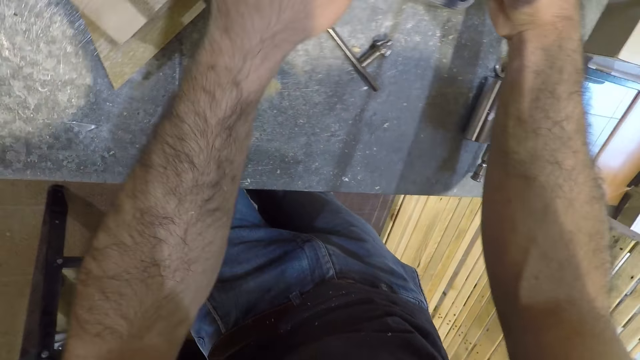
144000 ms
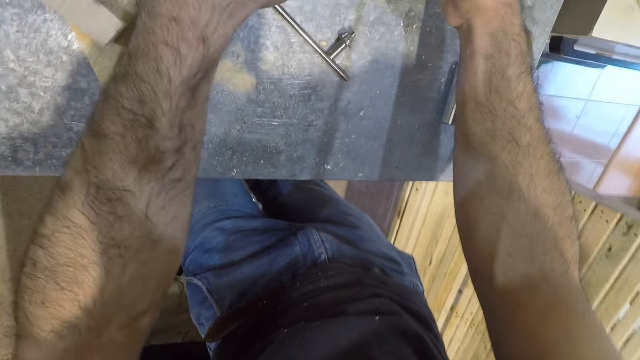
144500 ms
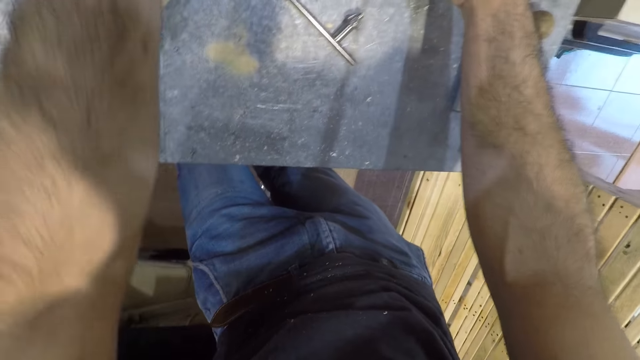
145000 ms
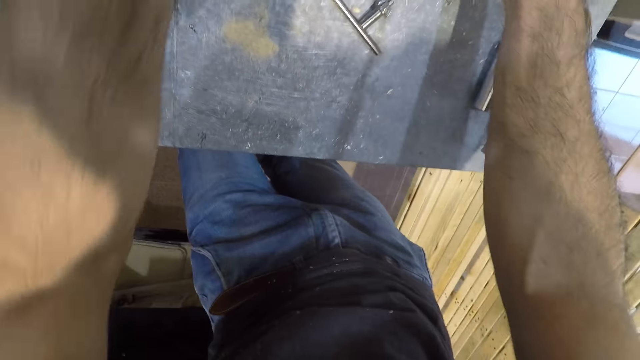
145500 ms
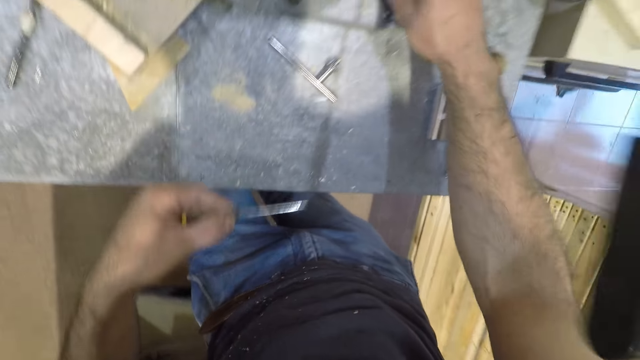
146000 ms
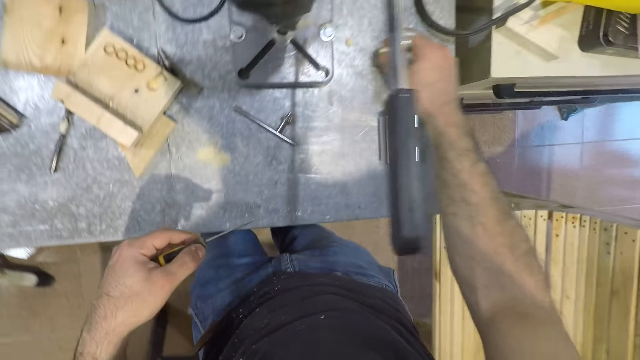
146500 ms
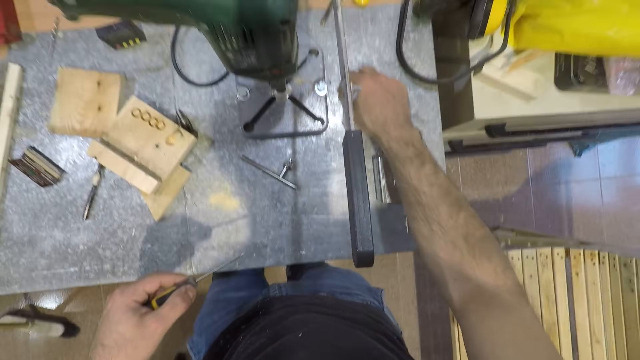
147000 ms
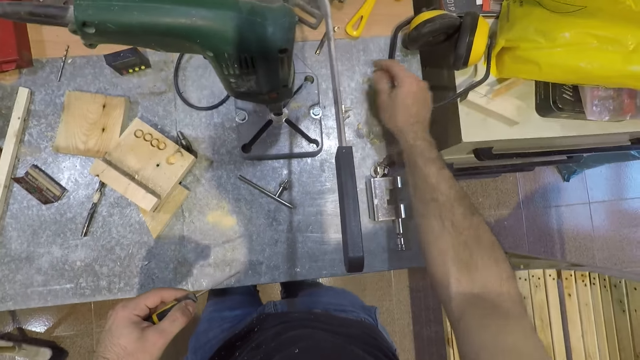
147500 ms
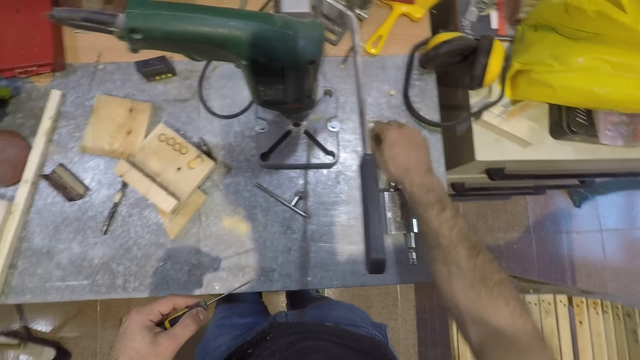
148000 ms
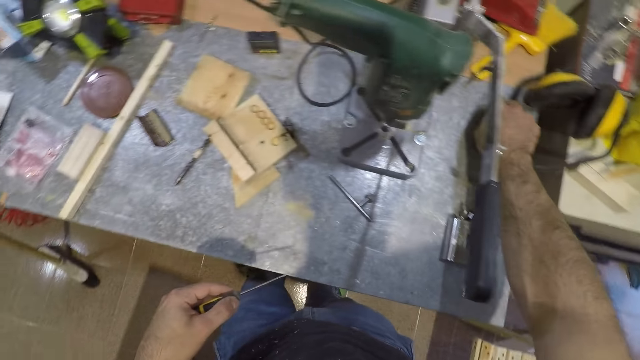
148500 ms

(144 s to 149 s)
The camera wearer removes the screwdriver from the mortising machine. He removes his right hand from the mortising machine. He moves his hands with a spanner. He adjusts nuts on the table with his right hand.

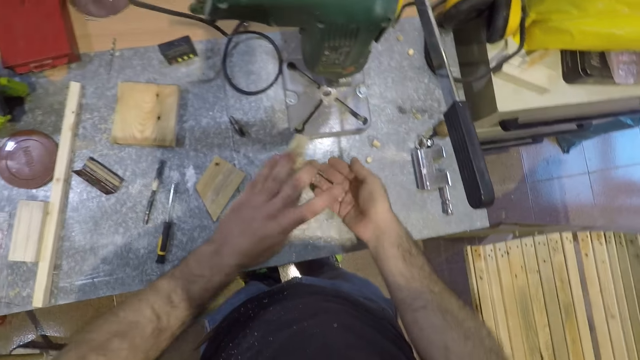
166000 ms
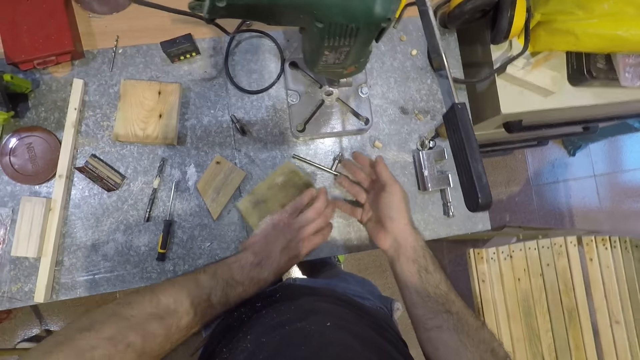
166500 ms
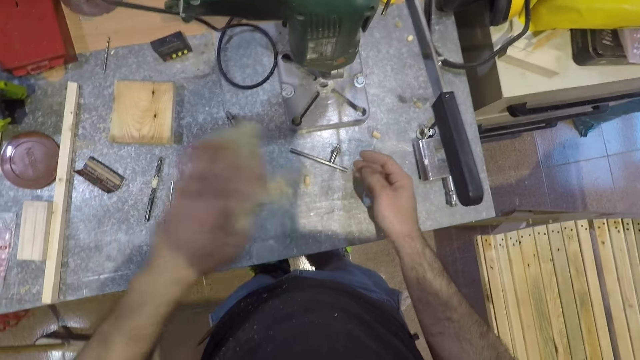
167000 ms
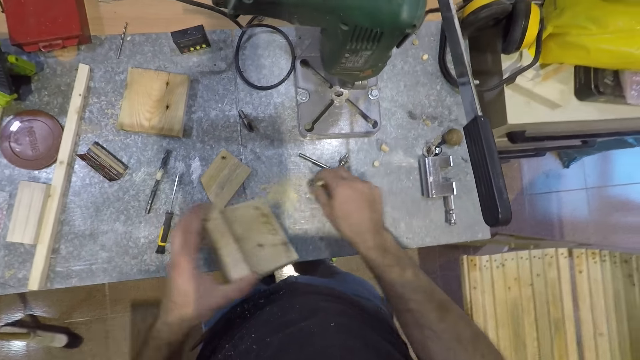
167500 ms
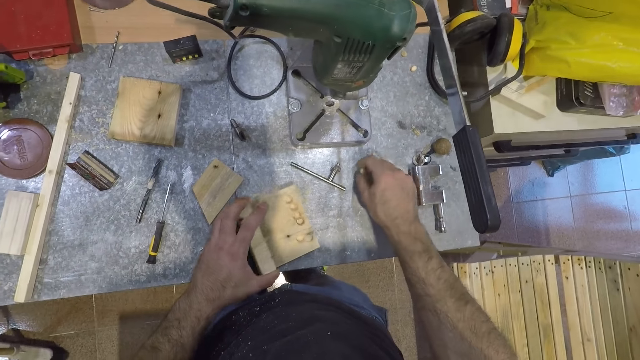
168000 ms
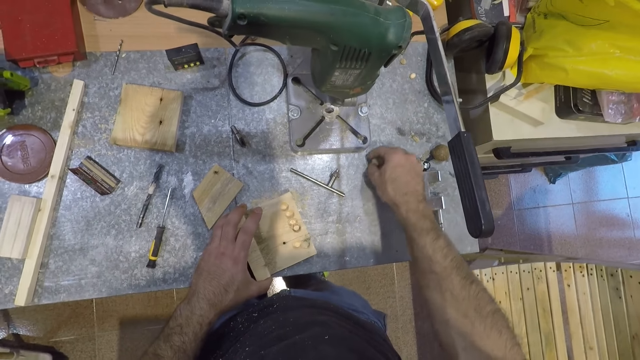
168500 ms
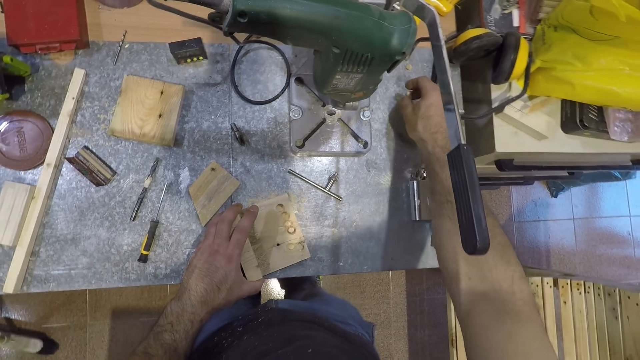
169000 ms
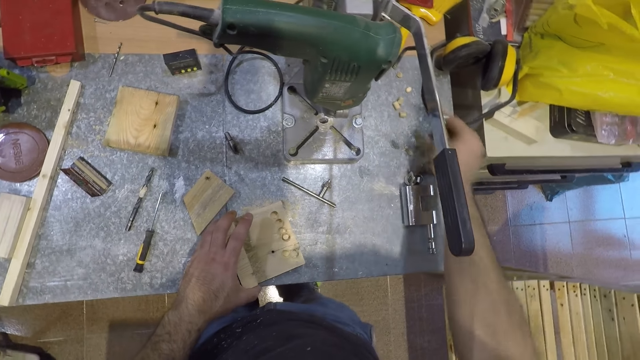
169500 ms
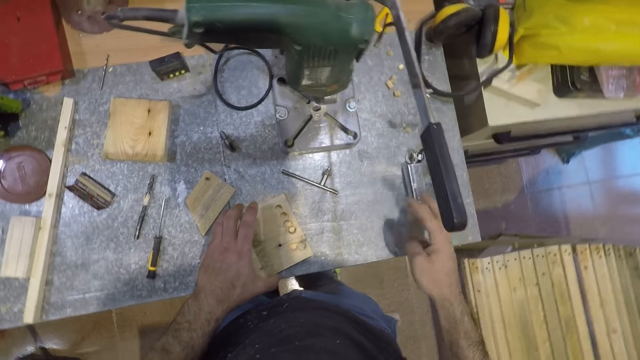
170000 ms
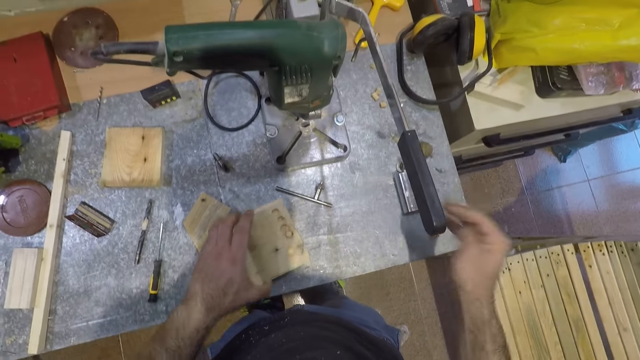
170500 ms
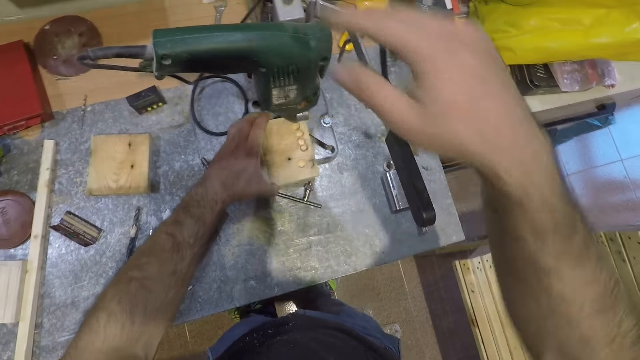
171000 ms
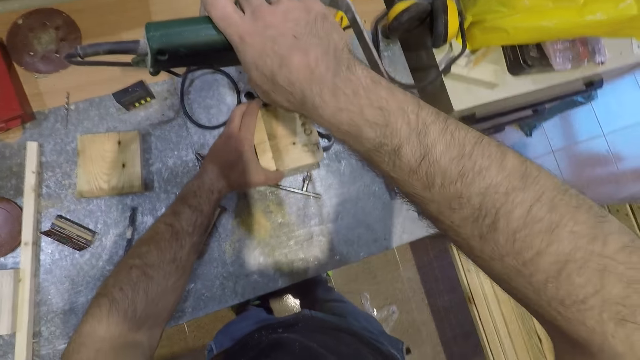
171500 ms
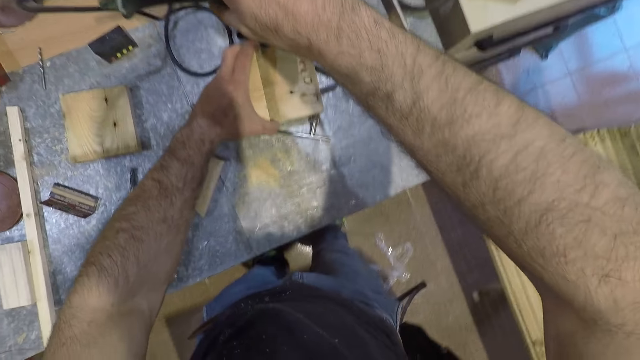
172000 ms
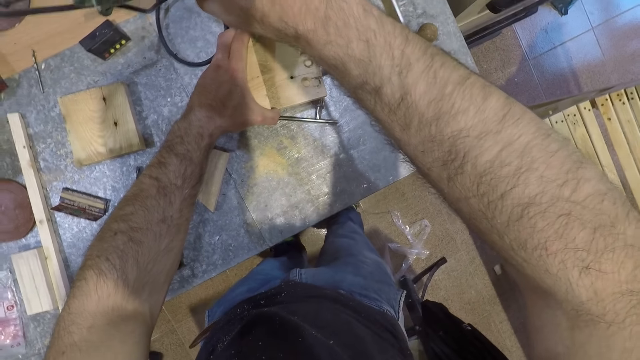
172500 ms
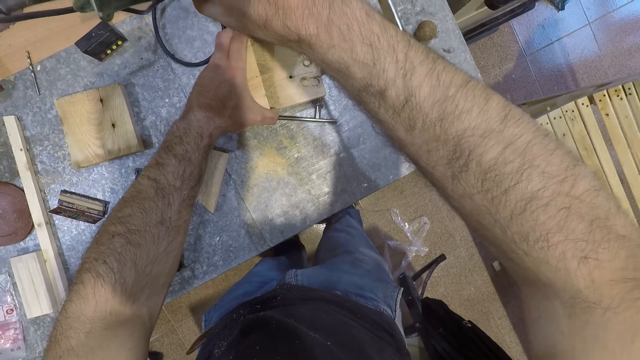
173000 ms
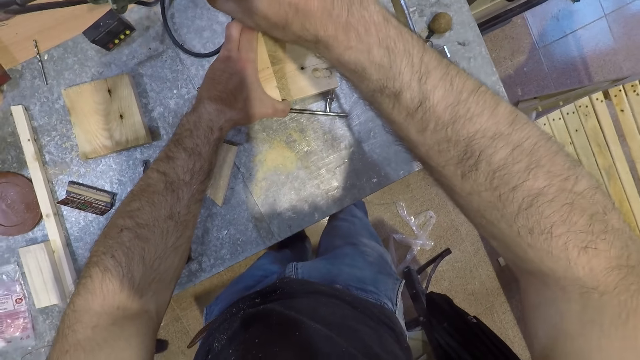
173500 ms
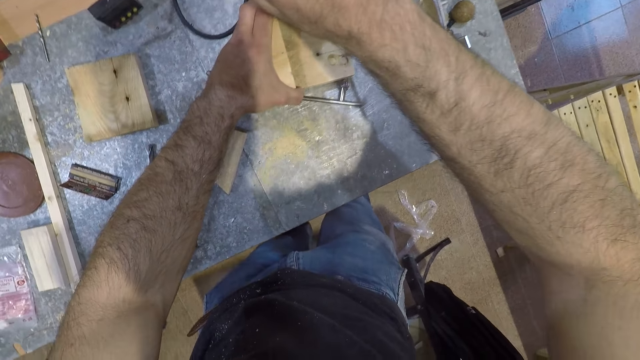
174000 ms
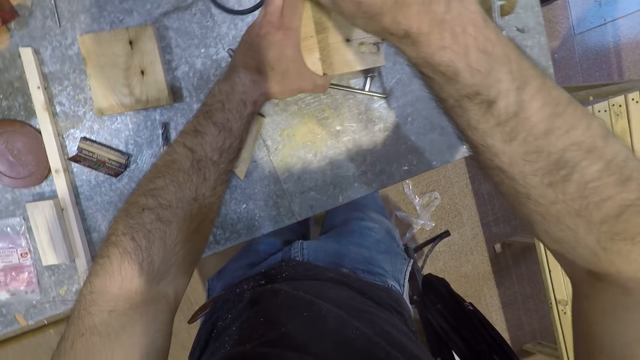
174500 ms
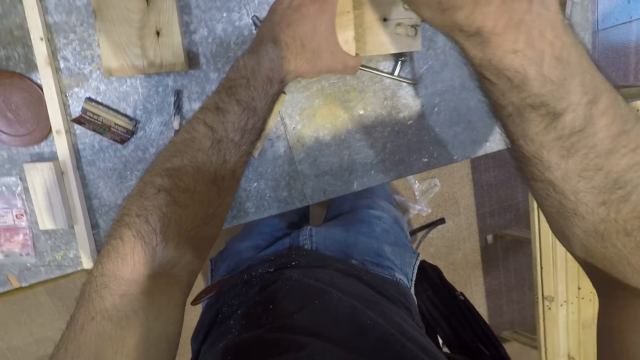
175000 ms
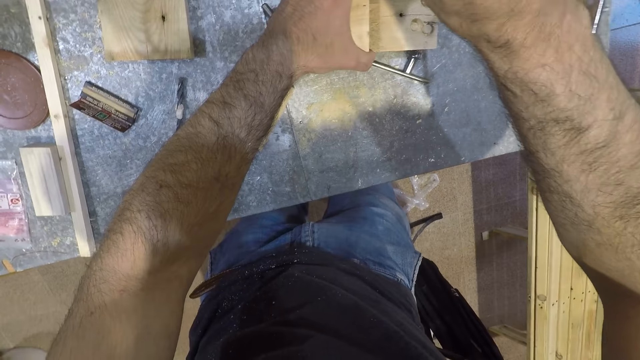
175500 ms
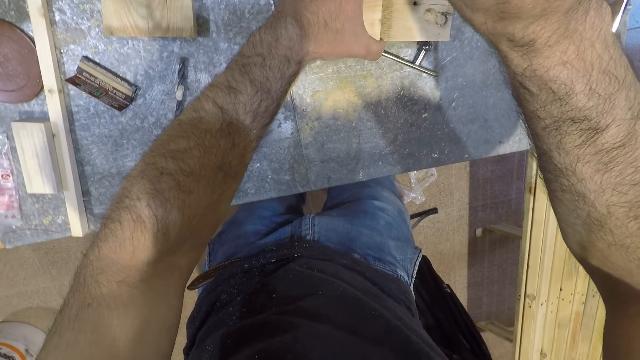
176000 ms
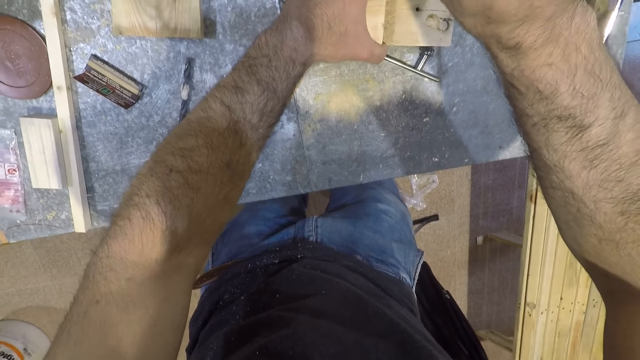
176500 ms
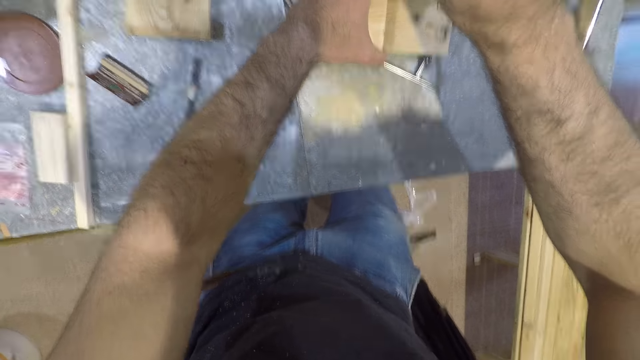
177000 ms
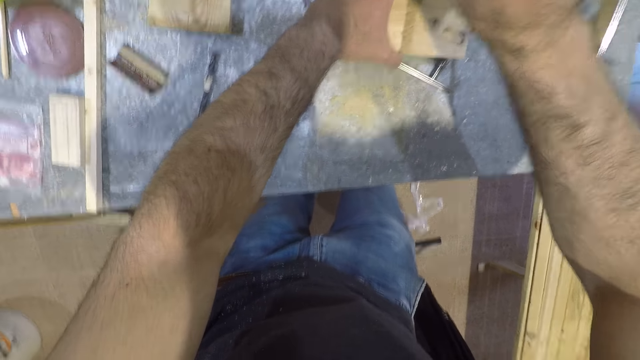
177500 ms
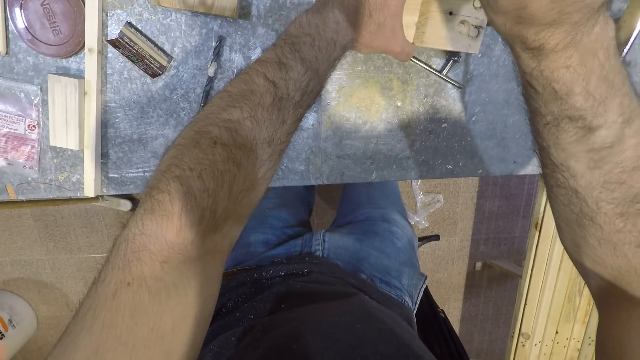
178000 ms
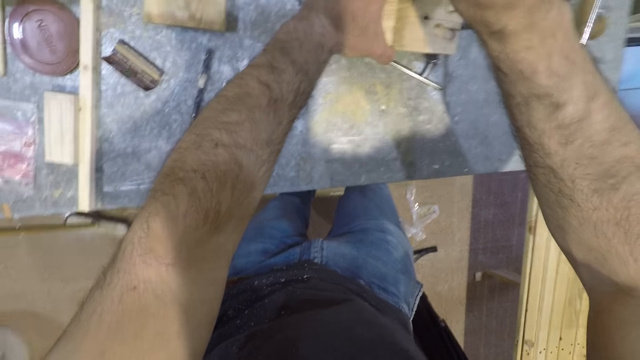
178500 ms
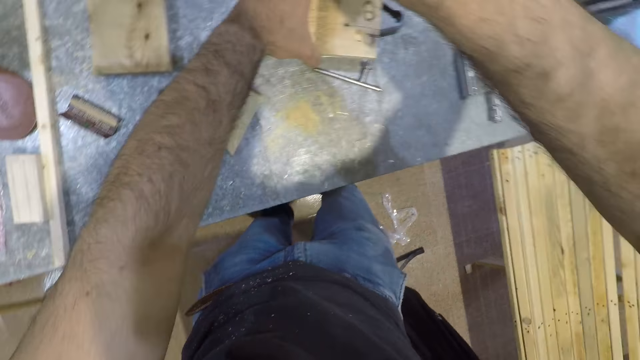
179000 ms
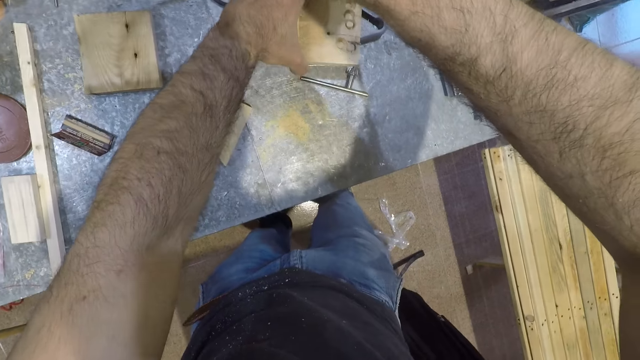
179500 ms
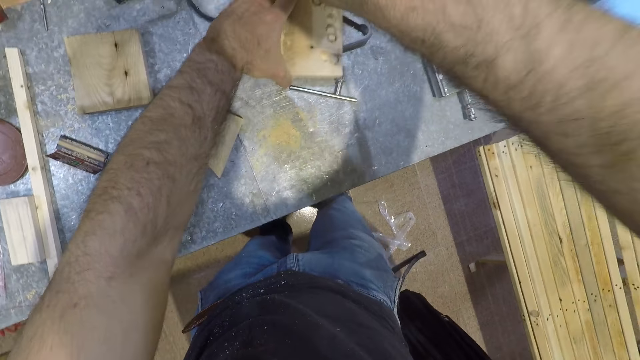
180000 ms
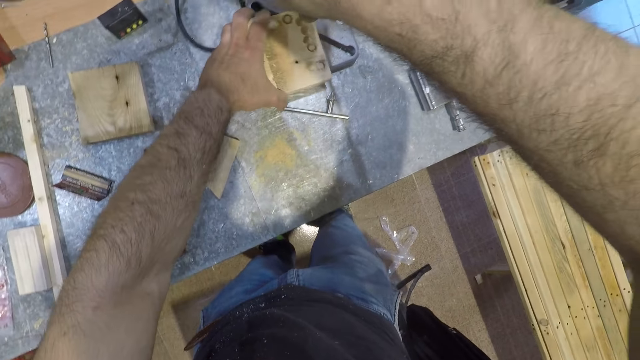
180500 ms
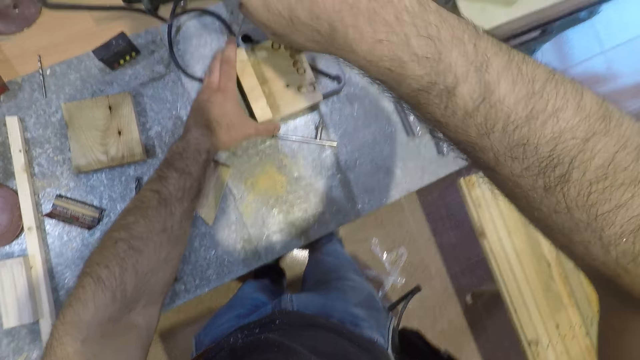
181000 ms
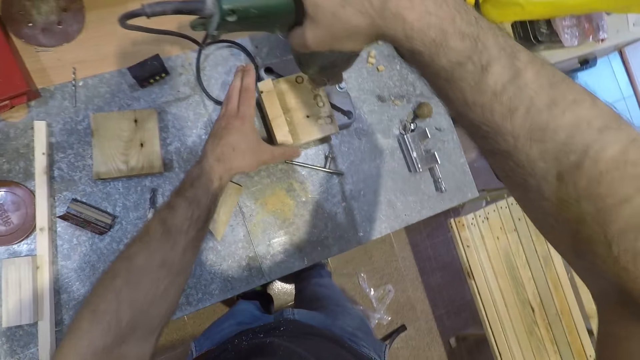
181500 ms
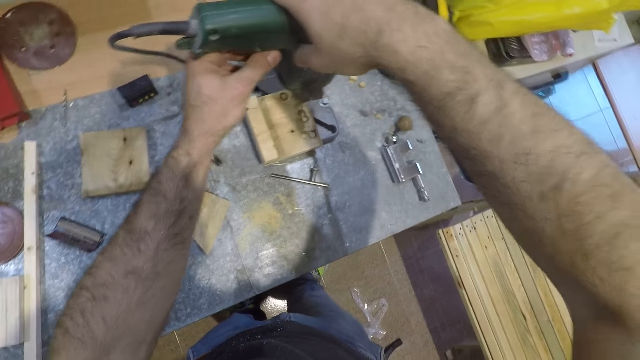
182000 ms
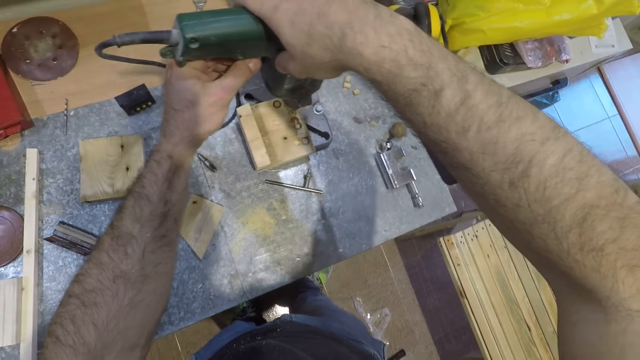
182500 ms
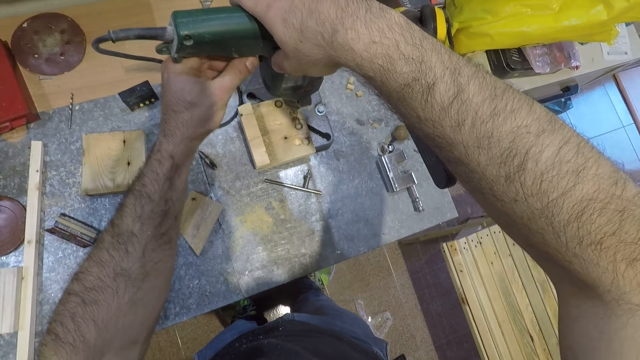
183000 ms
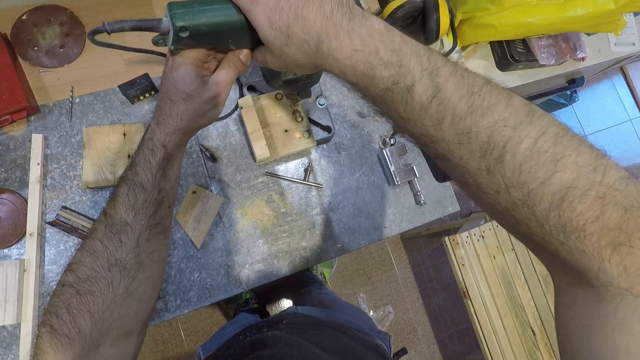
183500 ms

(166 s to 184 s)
The camera wearer shakes the piece of wood in his left hand. He taps the piece of wood on the table. He picks the unwanted parts of the piece of wood from the table and drops the unwanted parts of the piece of wood on the table. He places the piece of wood under the mortising machine. He places his right hand on the mortising machine. He punches the piece of wood. He starts the mortising machine. He adjusts the piece of wood under the mortising machine. He places his left hand on the mortising machine. He fixes the jigsaw.
